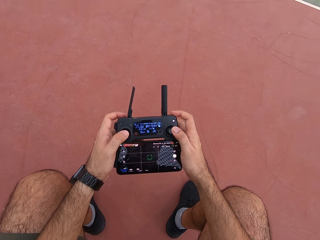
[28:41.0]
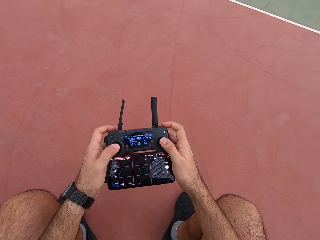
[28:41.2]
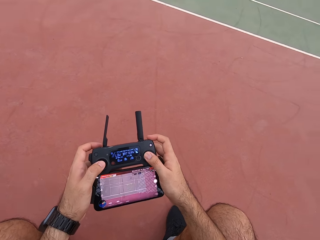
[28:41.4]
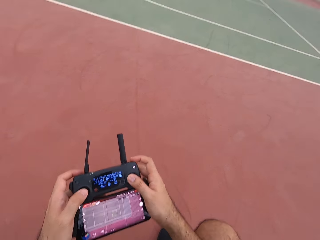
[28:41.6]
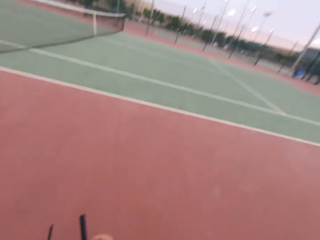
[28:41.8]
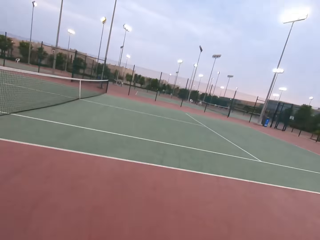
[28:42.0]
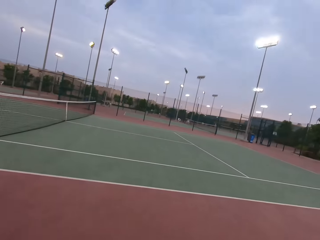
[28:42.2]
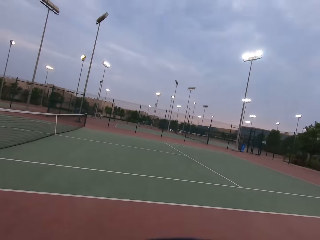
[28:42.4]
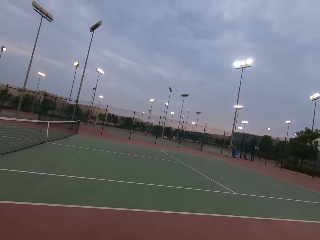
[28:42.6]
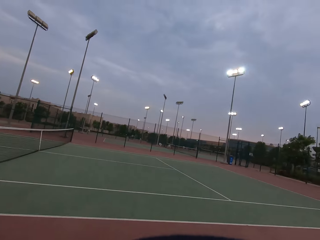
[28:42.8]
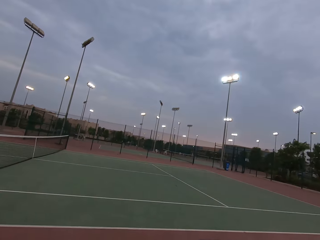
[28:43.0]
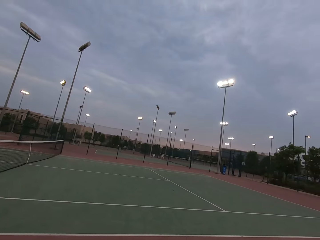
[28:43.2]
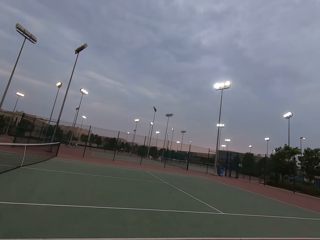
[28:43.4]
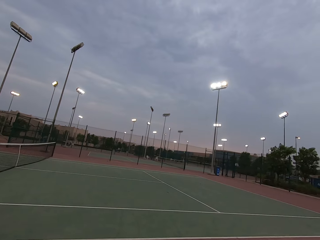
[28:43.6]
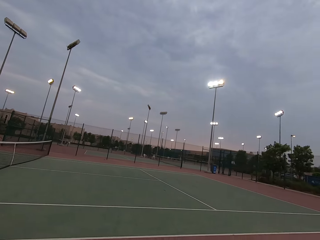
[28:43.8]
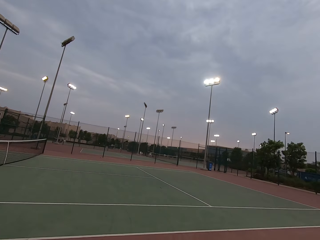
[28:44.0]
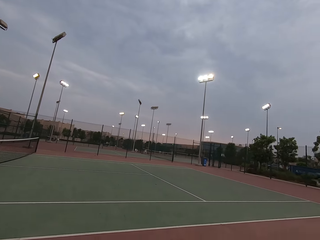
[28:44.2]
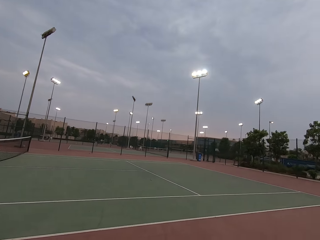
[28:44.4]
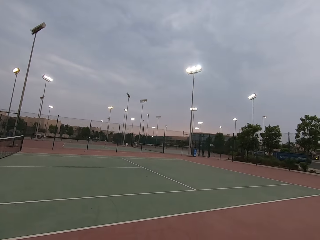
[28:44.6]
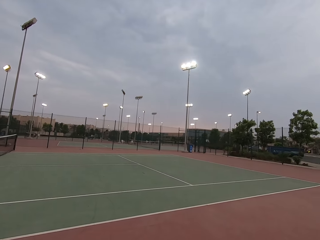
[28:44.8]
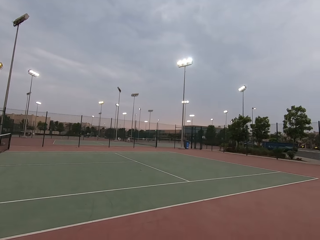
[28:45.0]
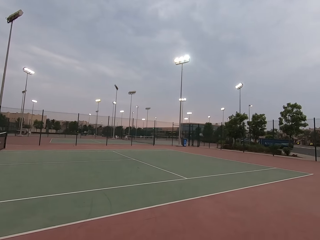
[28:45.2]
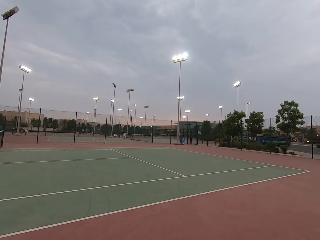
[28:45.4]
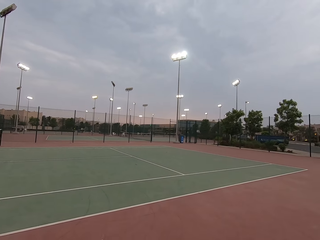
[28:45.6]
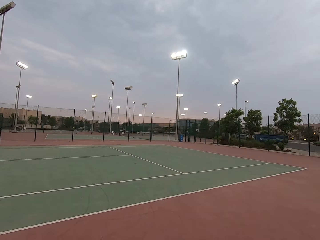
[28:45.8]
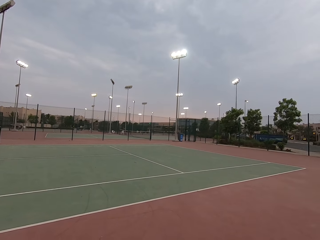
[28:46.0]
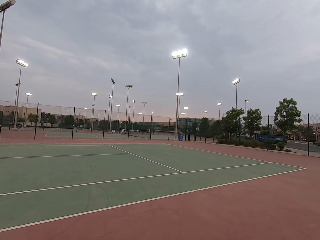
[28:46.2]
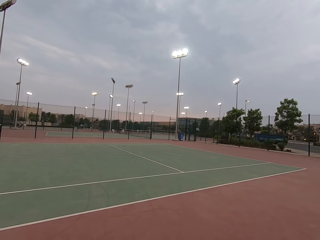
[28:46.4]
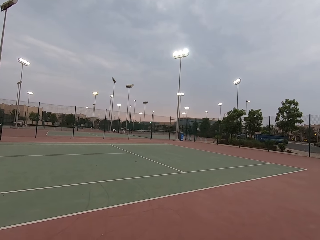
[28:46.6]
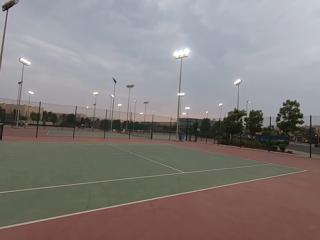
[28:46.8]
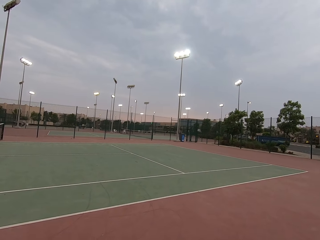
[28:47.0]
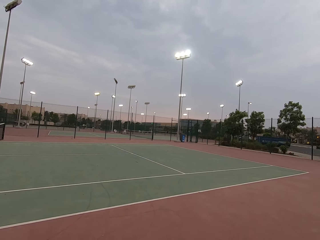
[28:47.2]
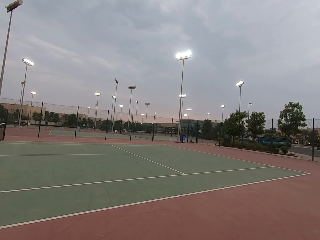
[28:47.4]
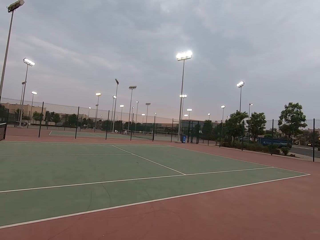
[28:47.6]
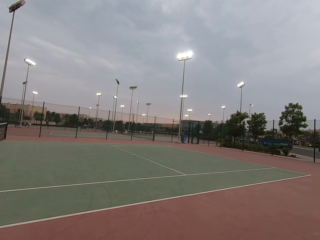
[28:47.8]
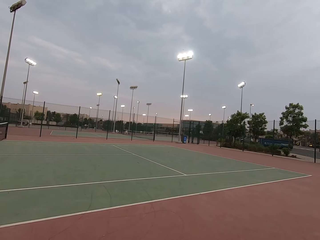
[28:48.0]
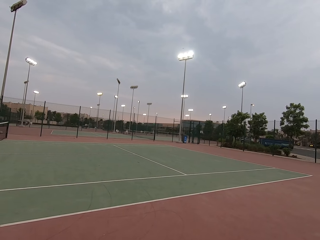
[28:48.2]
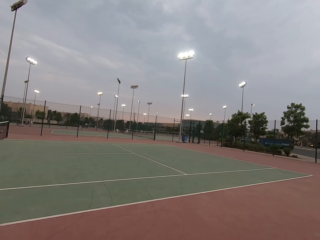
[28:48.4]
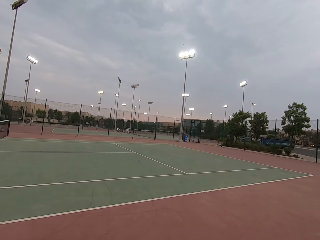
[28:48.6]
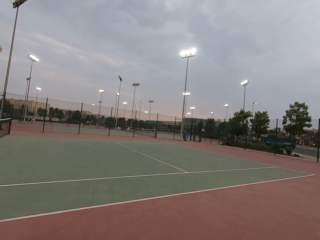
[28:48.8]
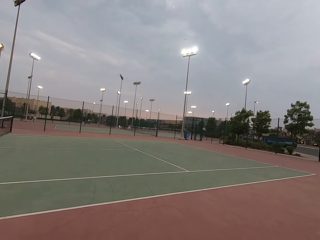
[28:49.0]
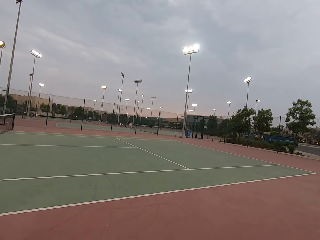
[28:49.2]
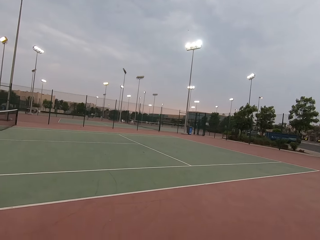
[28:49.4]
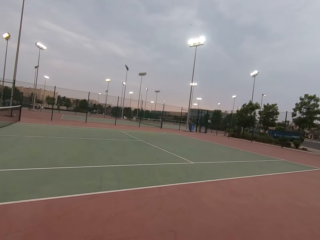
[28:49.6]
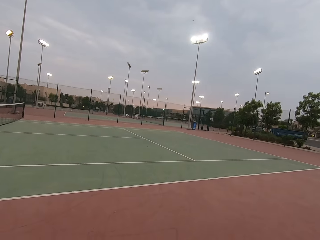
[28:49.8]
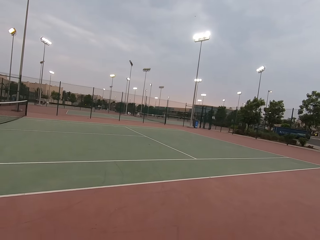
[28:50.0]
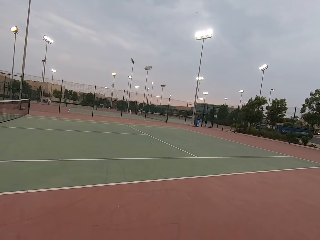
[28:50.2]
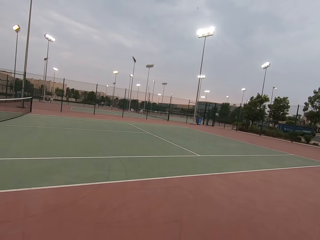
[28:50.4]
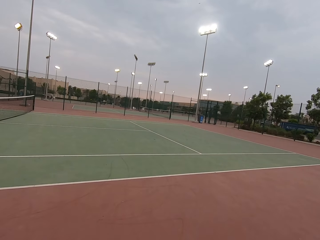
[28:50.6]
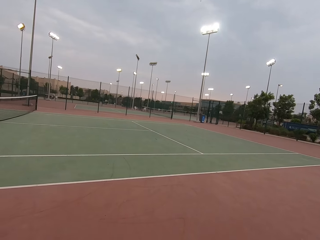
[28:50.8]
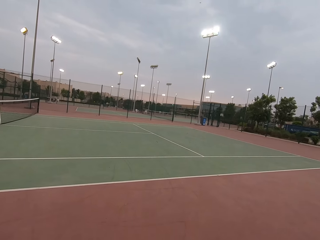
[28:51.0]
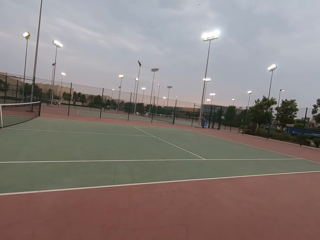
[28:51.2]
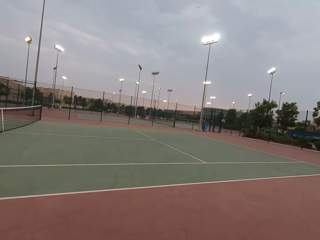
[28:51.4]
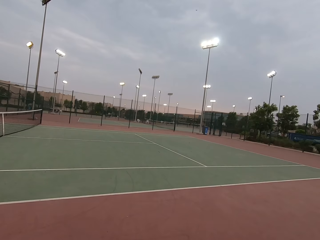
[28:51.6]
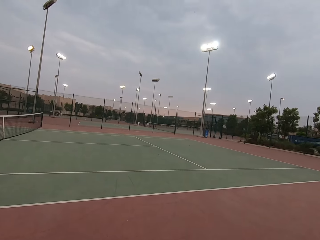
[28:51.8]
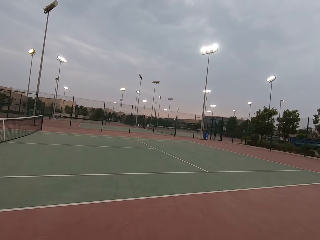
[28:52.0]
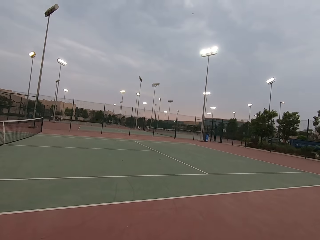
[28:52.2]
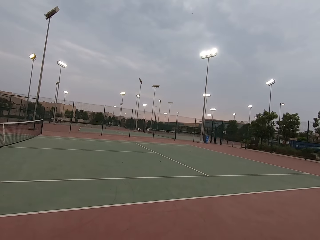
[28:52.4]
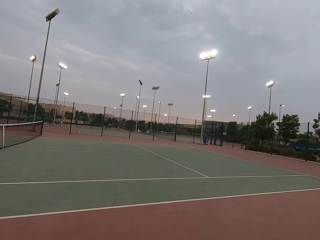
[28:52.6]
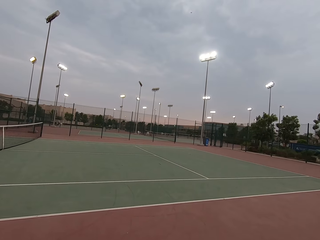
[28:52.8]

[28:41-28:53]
The camera wearer looks around the tennis ball court.

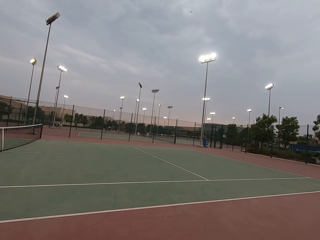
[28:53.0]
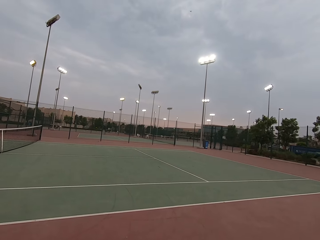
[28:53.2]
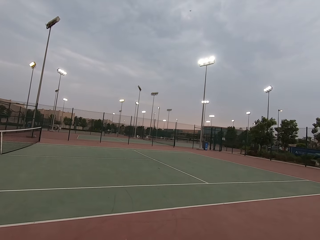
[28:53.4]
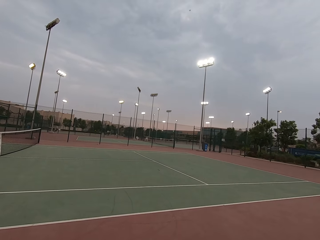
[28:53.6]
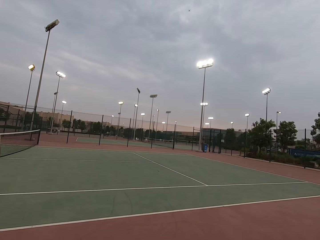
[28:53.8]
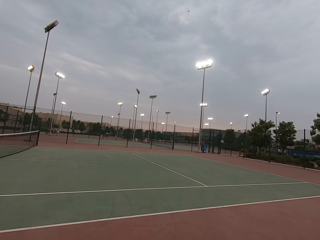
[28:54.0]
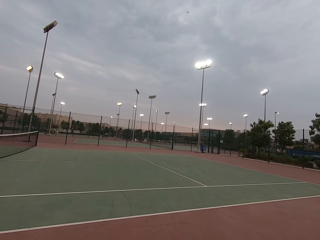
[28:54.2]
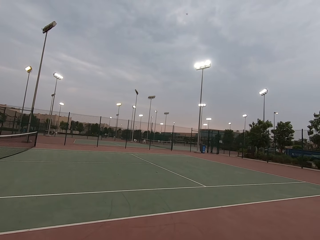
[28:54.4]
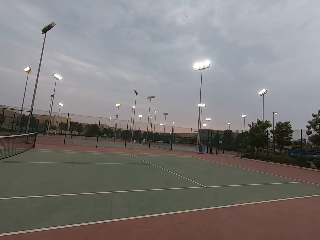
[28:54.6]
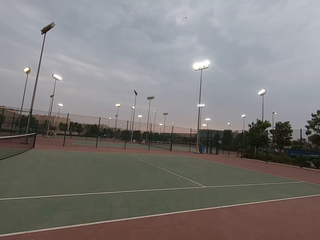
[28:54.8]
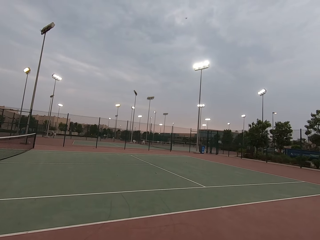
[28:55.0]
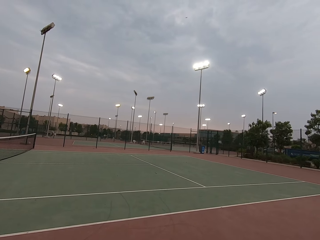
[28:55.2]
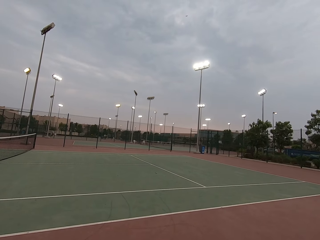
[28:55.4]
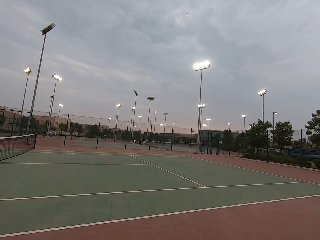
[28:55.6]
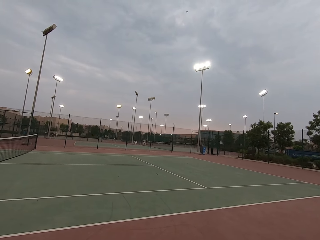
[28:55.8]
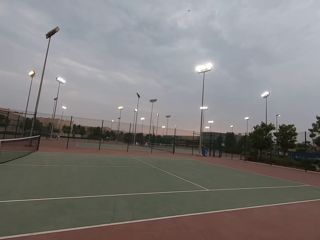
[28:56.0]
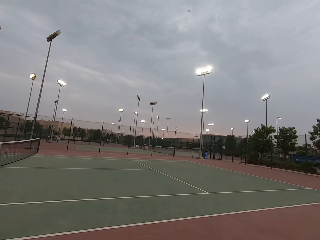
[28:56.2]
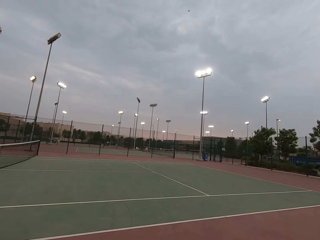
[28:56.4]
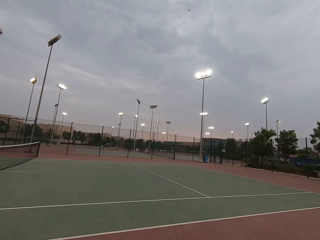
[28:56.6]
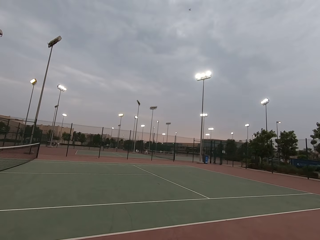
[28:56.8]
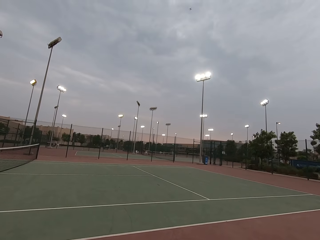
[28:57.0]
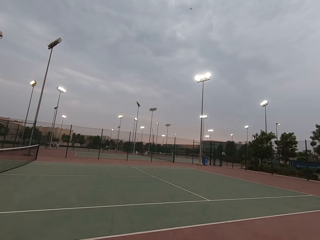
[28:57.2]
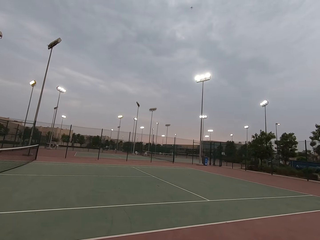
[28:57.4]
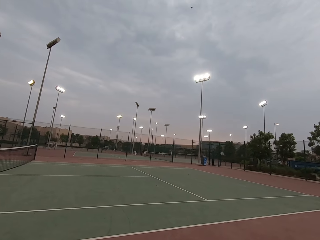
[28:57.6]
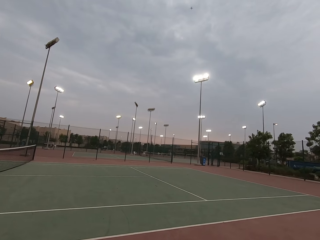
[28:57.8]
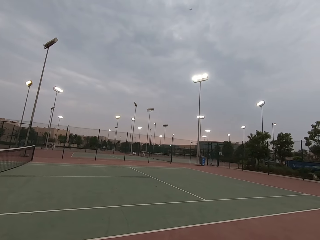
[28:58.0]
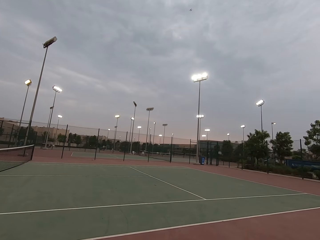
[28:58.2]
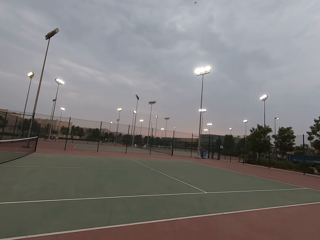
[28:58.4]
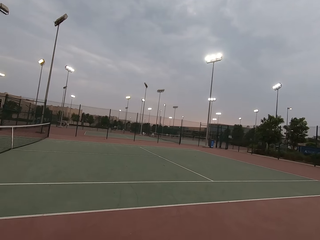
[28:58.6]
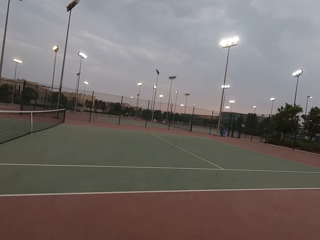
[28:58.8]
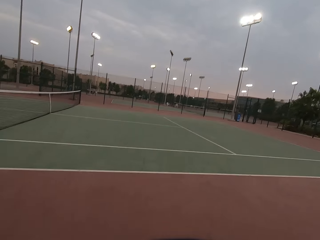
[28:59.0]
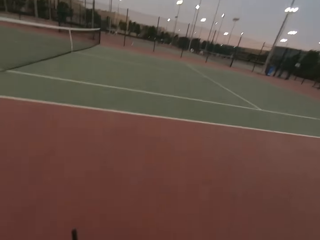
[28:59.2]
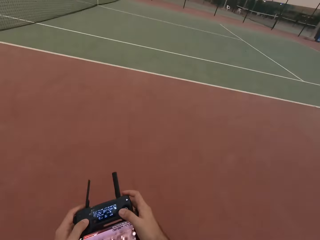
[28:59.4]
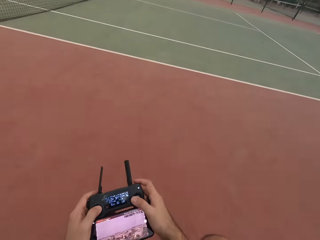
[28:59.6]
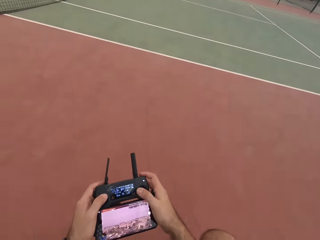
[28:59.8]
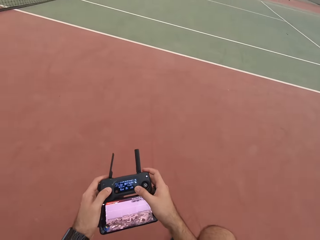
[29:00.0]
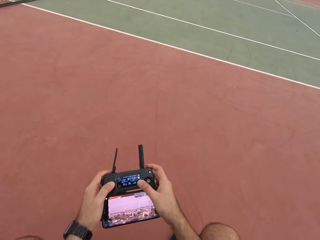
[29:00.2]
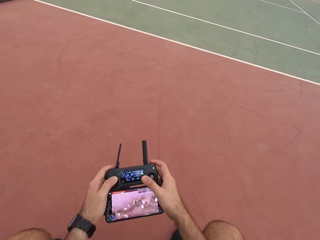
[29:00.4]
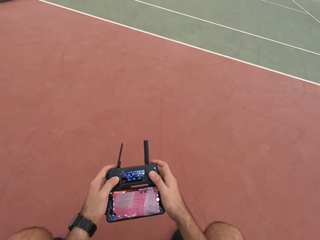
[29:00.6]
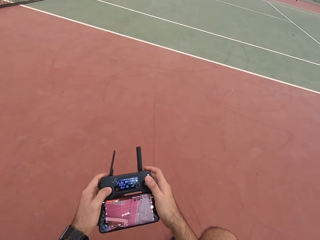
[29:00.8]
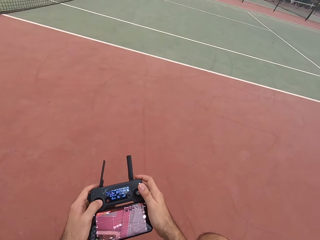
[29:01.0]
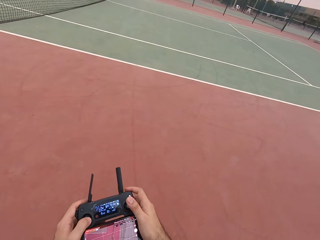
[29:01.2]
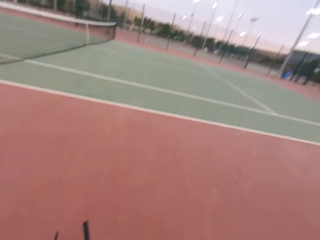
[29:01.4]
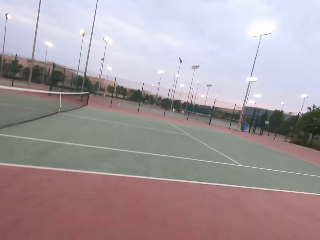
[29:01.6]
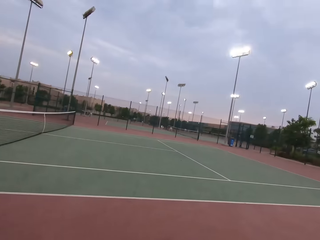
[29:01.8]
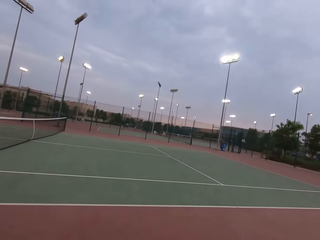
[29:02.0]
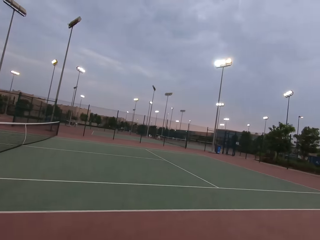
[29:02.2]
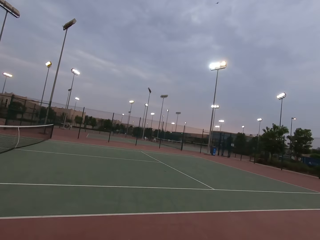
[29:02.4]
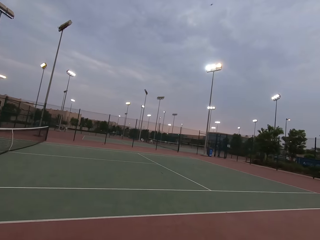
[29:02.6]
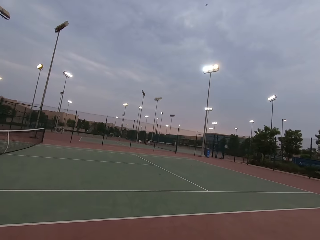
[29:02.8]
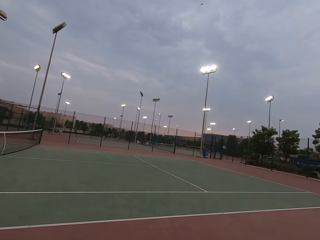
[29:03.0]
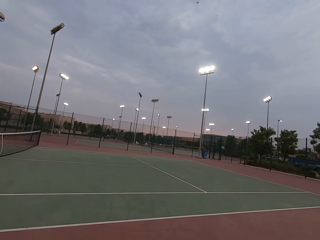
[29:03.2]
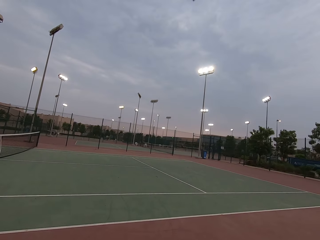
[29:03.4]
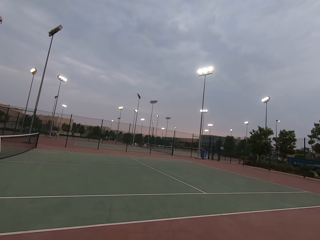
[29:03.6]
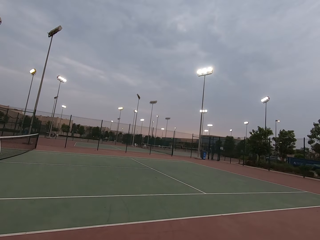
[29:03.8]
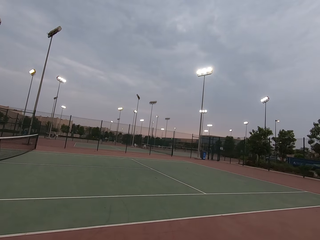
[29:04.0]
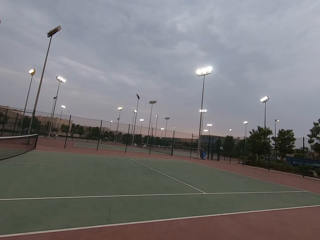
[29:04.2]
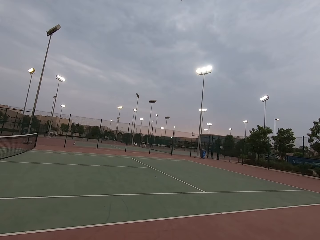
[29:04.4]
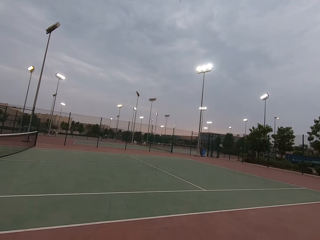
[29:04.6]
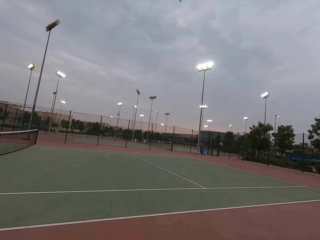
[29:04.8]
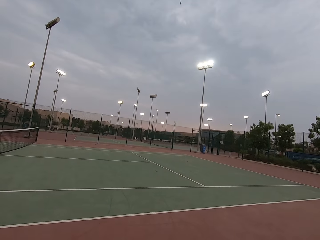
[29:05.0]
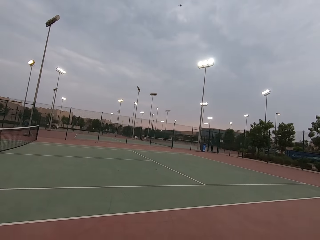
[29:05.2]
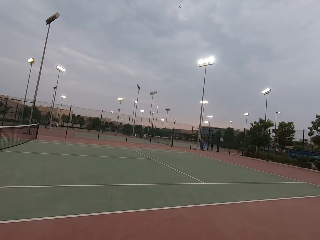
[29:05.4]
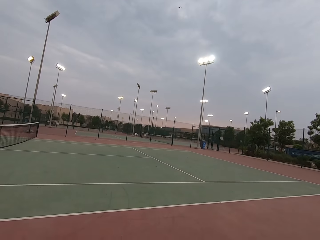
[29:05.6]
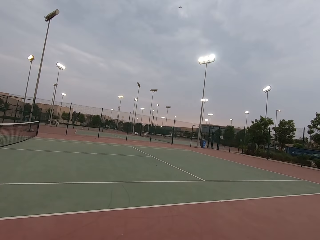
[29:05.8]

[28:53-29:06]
The camera wearer plays PS4. They use their remote control. They look around the tennis ball court.
